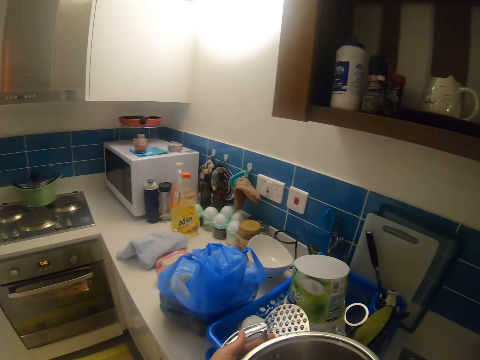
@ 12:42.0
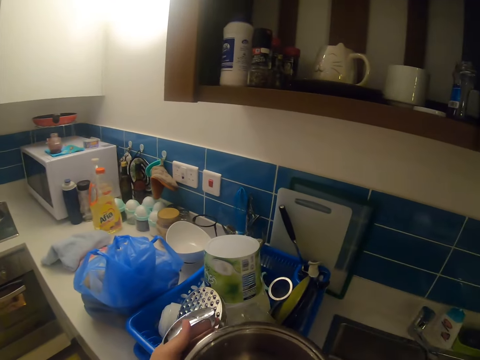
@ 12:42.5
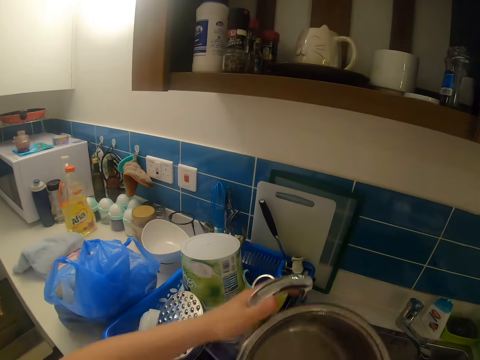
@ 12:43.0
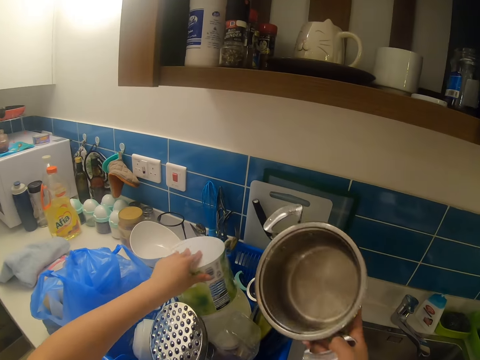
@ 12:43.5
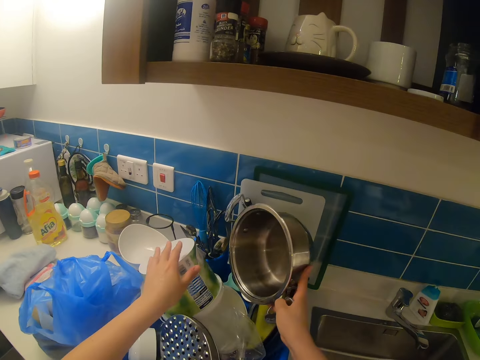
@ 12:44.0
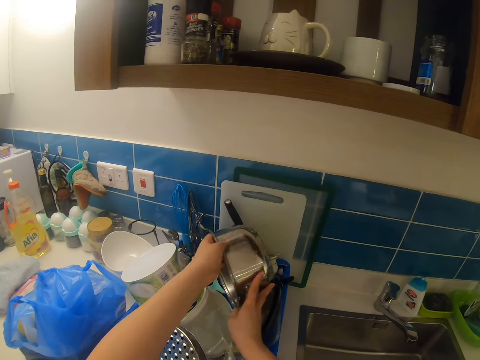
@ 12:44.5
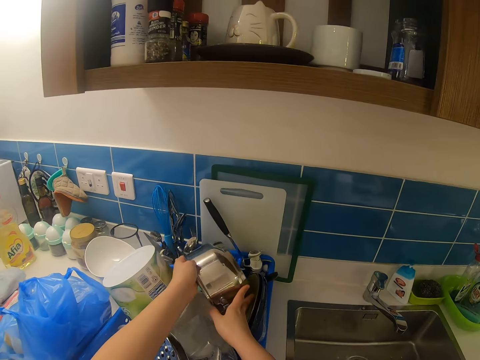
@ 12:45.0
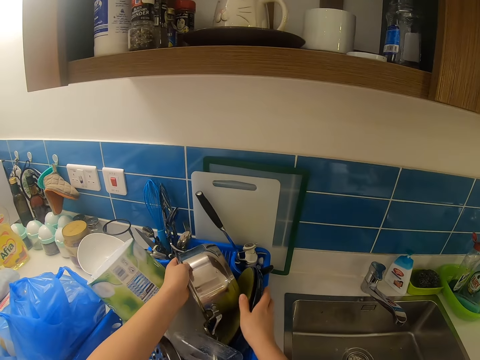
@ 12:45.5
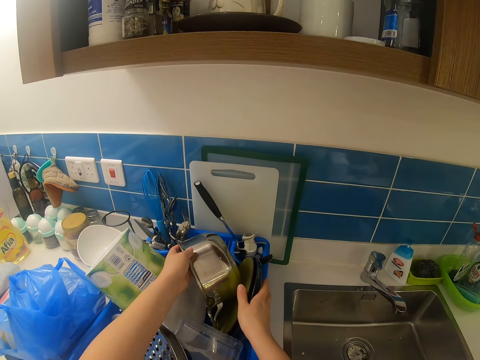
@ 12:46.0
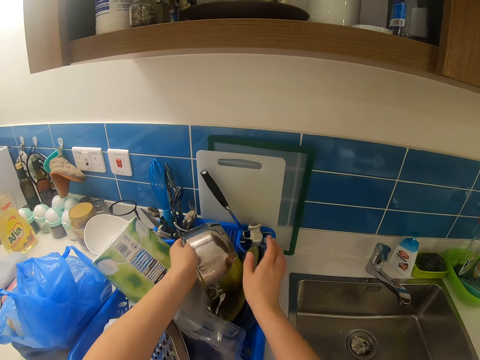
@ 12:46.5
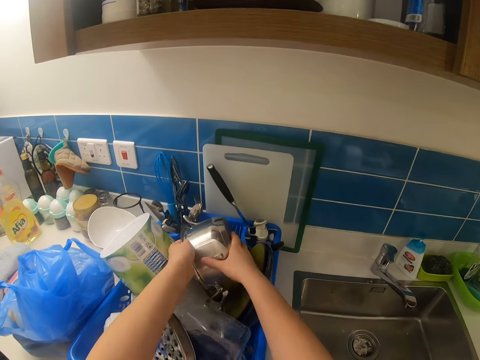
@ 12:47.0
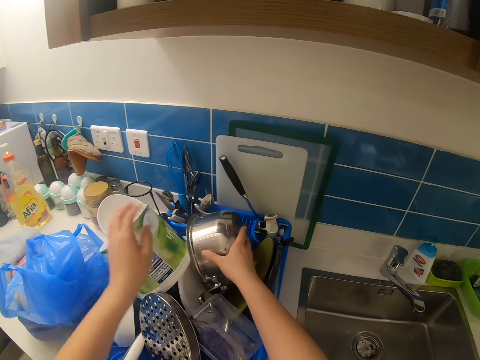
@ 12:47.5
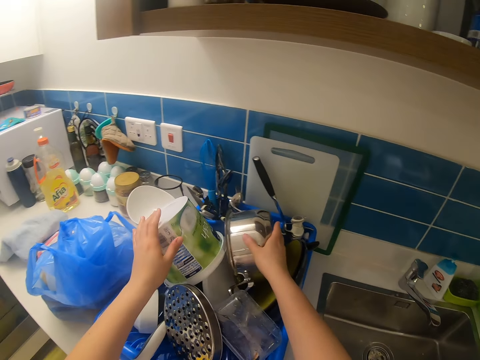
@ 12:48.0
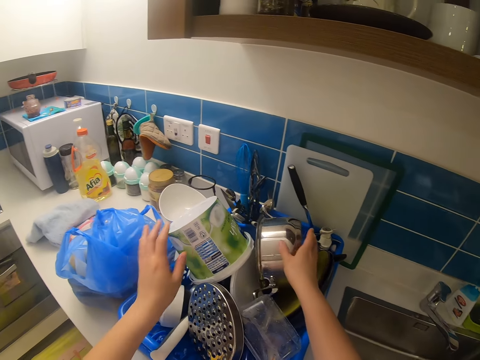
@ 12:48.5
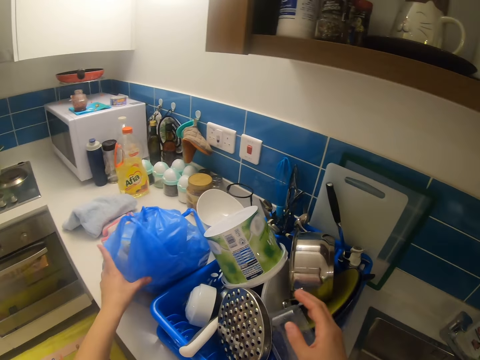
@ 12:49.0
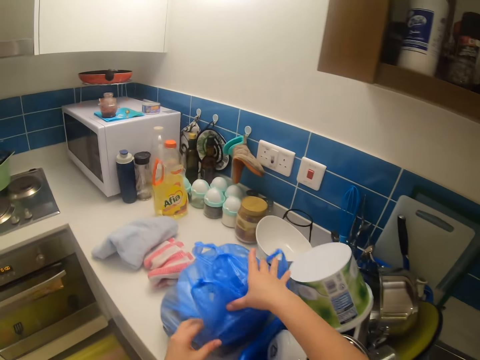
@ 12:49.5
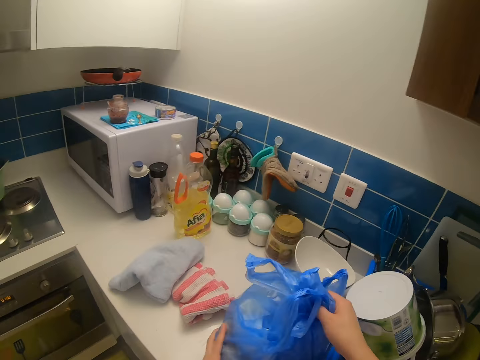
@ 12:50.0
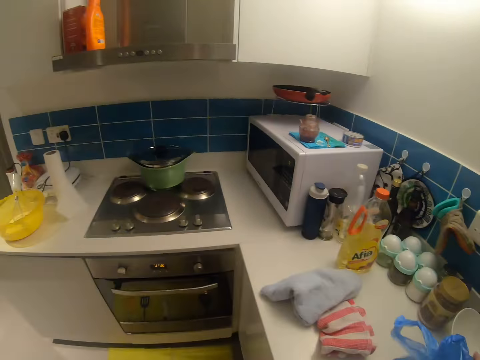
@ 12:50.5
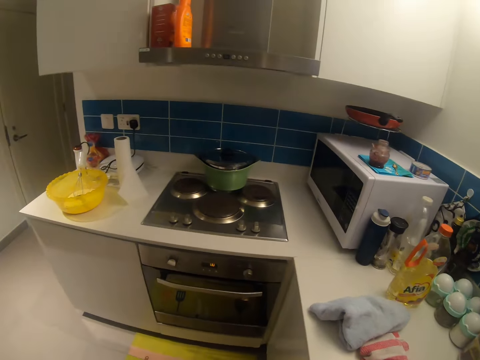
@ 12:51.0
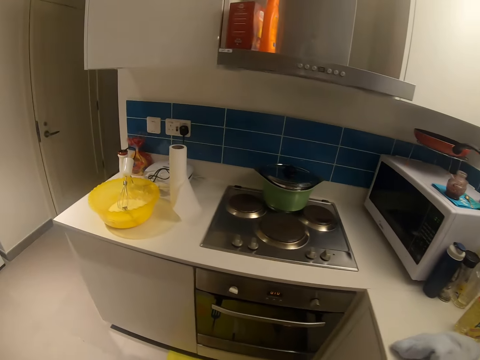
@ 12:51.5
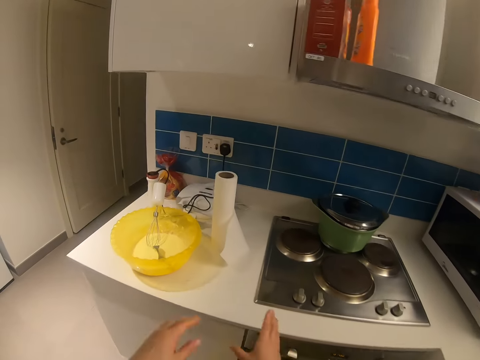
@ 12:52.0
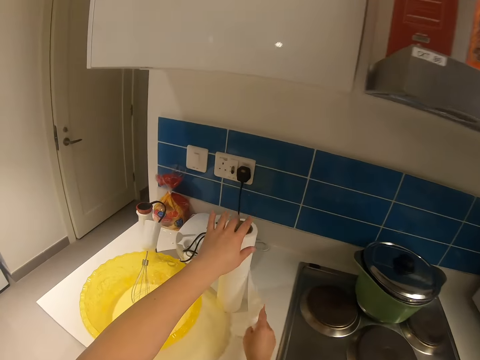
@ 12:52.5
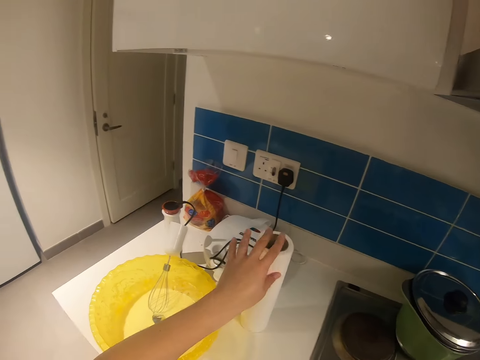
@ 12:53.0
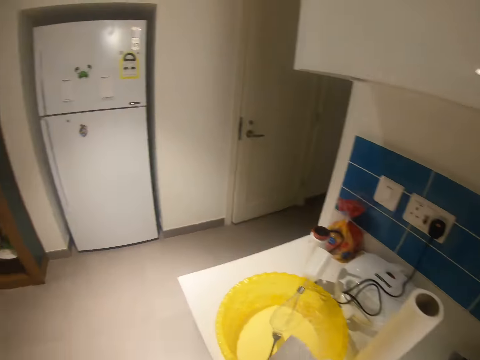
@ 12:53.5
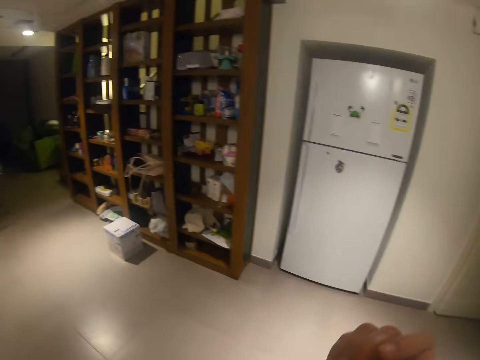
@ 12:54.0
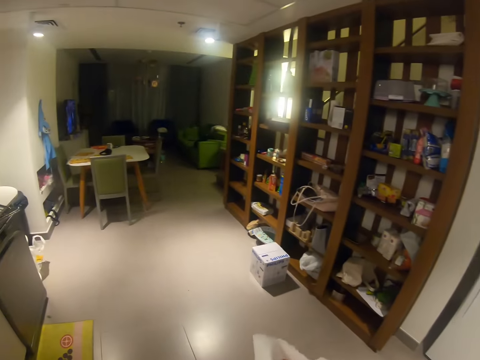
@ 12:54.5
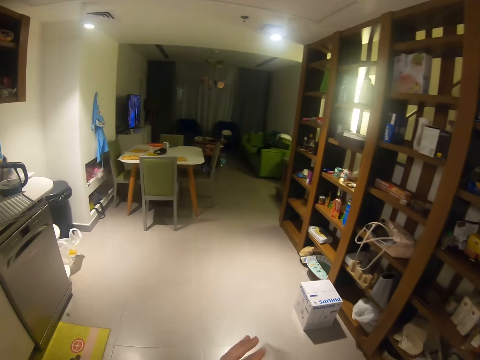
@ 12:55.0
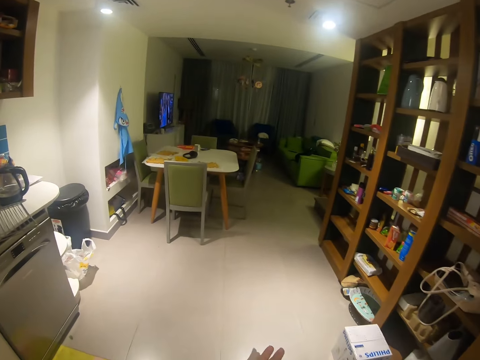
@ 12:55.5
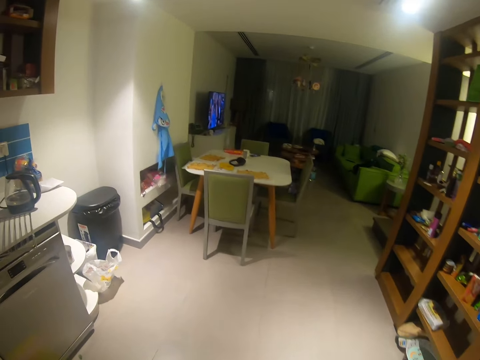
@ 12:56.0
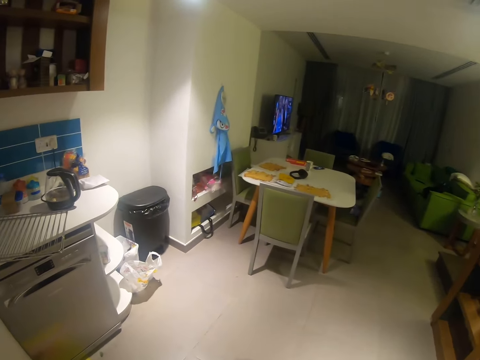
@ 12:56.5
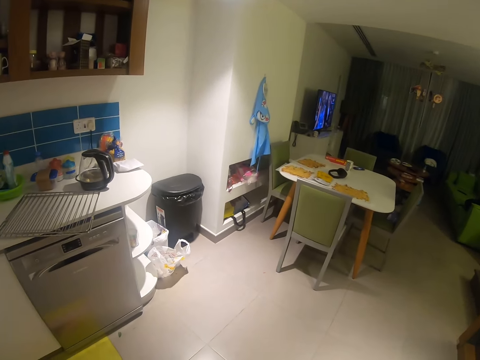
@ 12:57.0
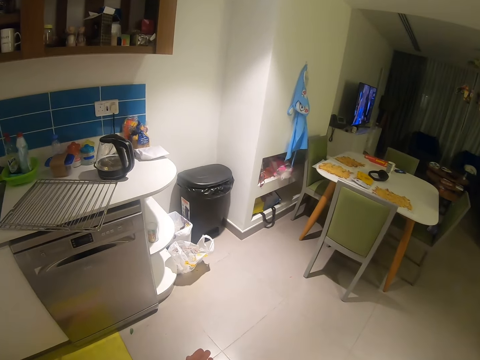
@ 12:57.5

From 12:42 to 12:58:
The camera wearer moves the container. He puts the pot on the utensil rack. He picks the polythene paper. He adjusts a baggage in a nylon with both hands on the kitchen countertop. He does something. He steps forward. He tears a sheet of tissue paper with both hands. He cleans both hands with the tissue in his hands. He steps forward.

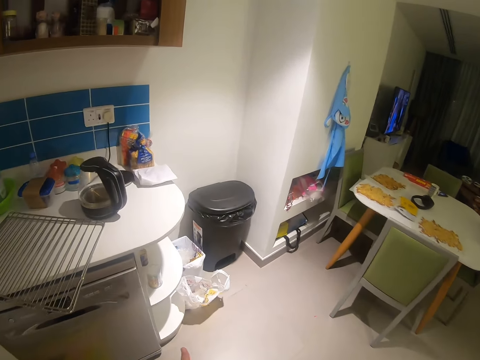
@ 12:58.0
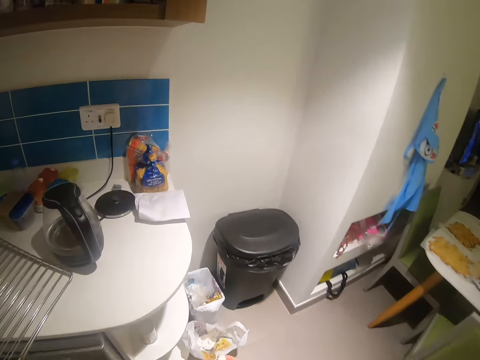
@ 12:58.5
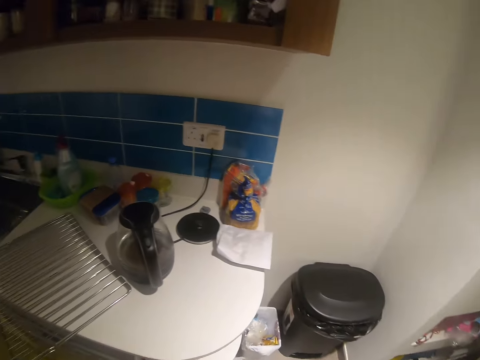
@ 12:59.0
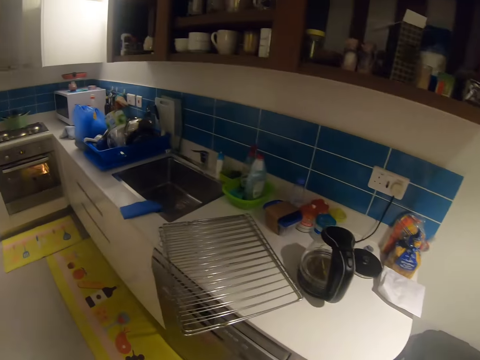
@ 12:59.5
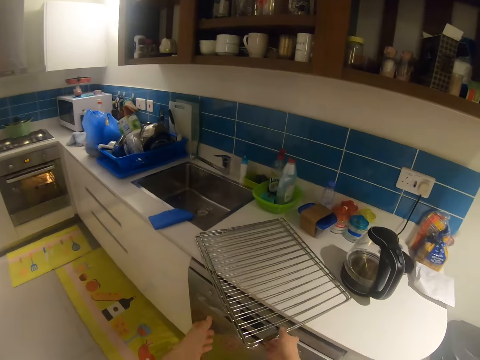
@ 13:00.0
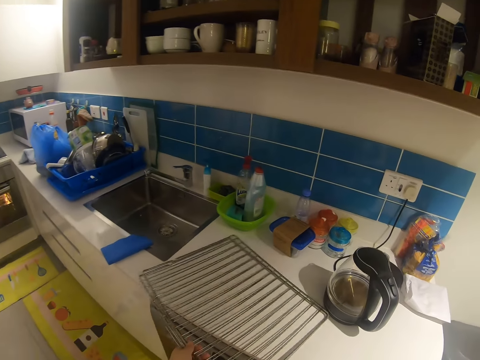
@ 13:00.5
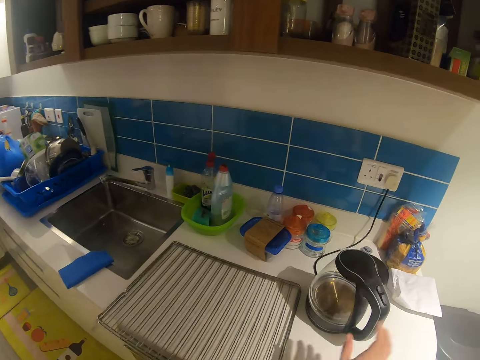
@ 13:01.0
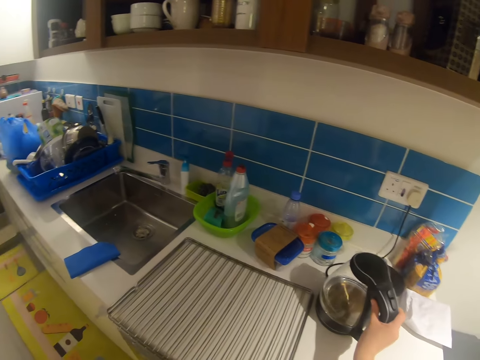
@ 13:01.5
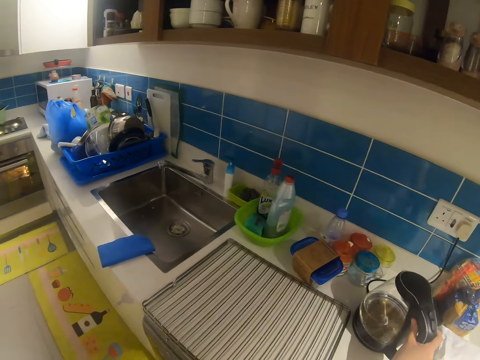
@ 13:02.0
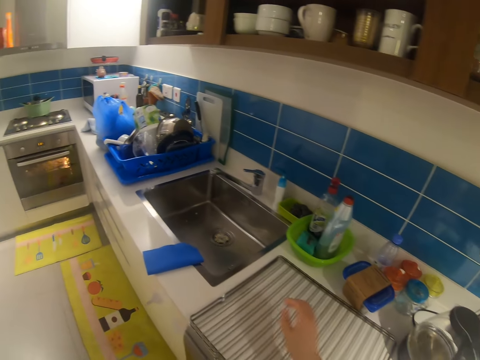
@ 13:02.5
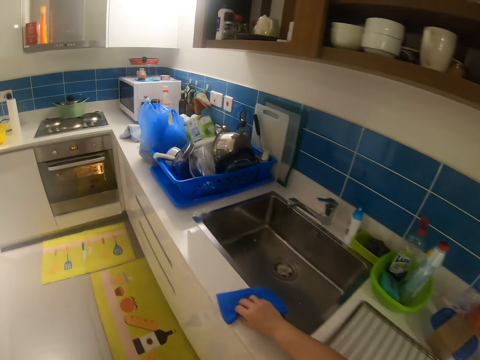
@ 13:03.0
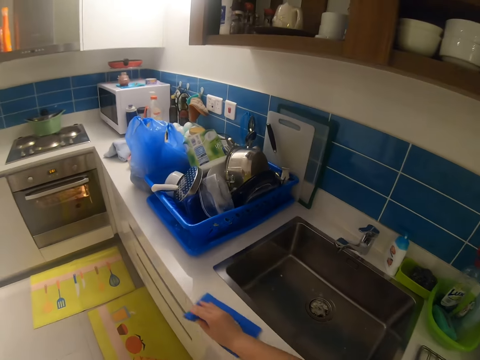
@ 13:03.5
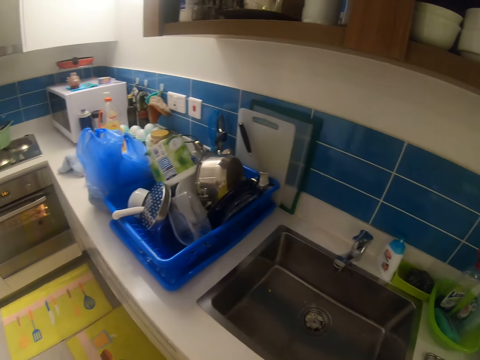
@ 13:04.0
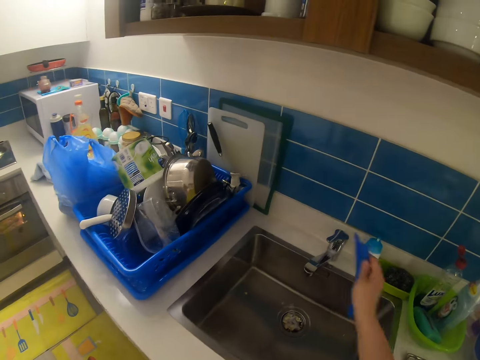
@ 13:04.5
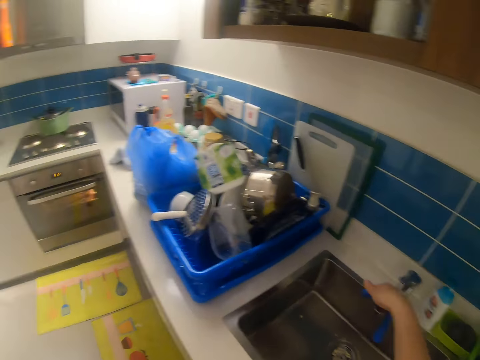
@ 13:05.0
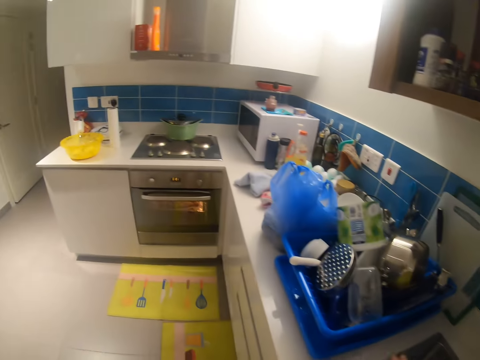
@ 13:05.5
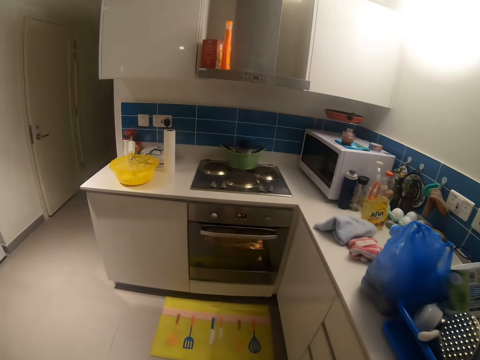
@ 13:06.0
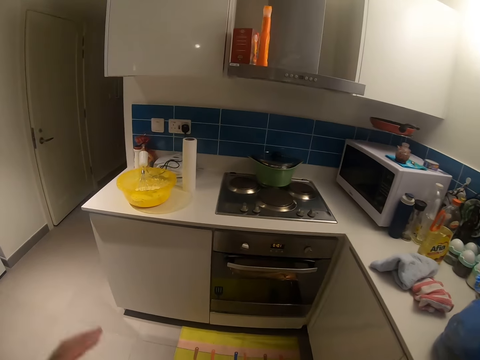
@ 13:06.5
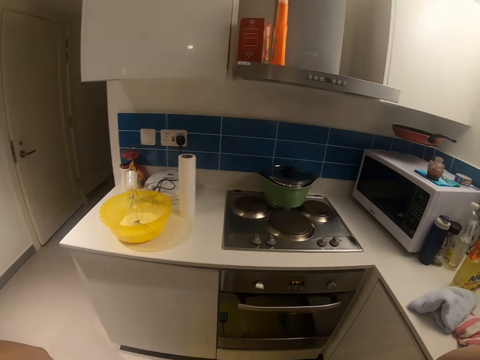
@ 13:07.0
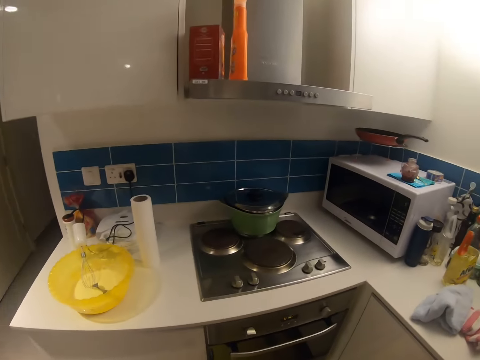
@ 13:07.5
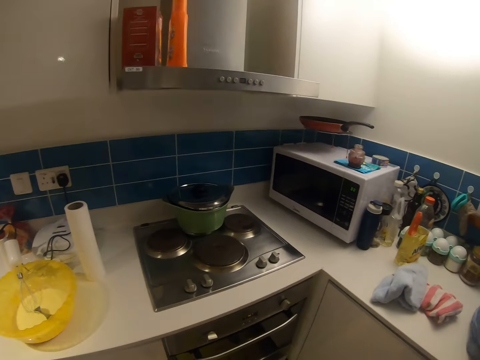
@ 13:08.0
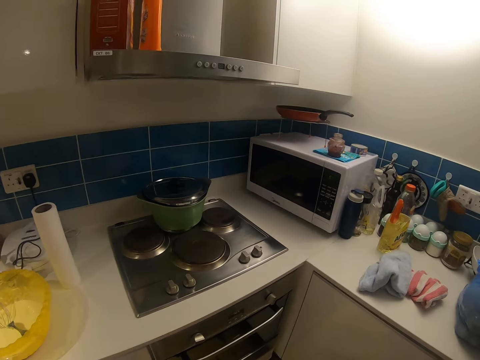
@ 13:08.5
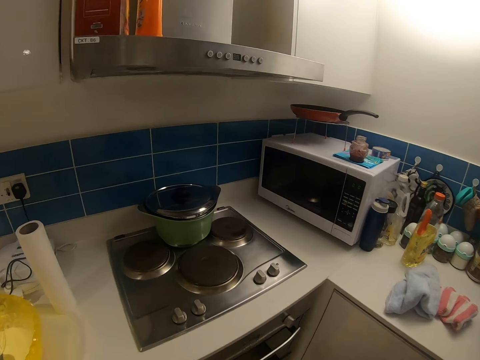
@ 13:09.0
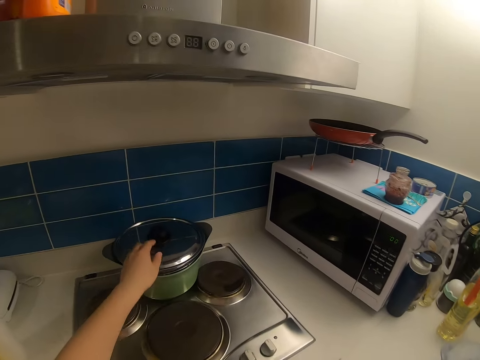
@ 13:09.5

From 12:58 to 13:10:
The camera wearer throws the tissue in the dustbin. They adjust the oven racks on the kitchen countertop with both hands. They adjust an electric jug on the kitchen countertop with the right hand. They pick the piece of cloth. They wipe the surface of the kitchen countertop with the right hand with the piece of cloth. They hang the towel on the faucet with the right hand. They step forward. They move the hands. They adjust the camera. They lift the lid.
